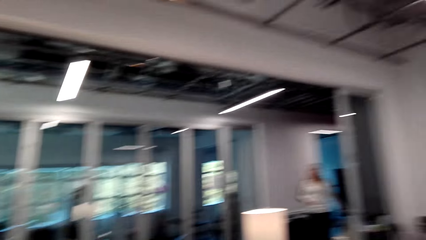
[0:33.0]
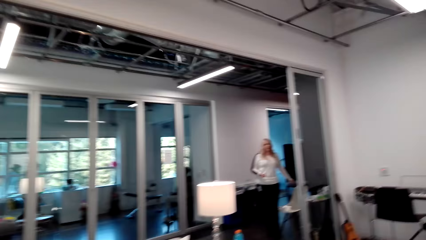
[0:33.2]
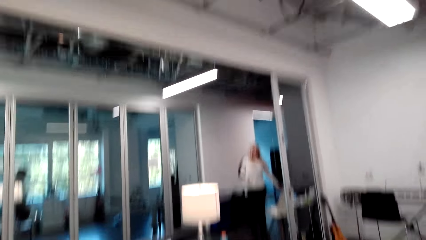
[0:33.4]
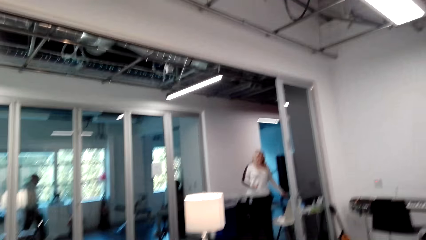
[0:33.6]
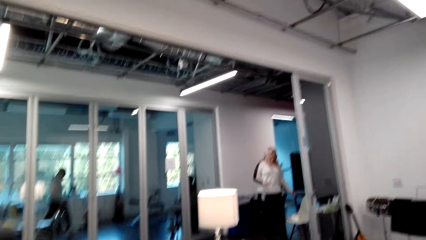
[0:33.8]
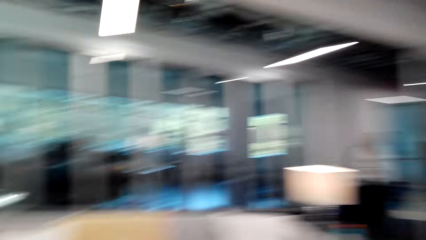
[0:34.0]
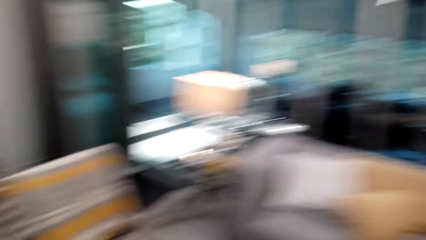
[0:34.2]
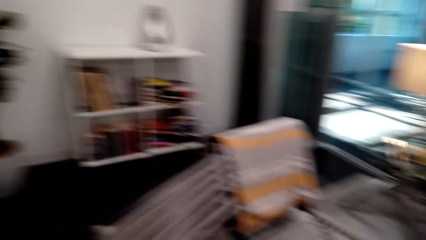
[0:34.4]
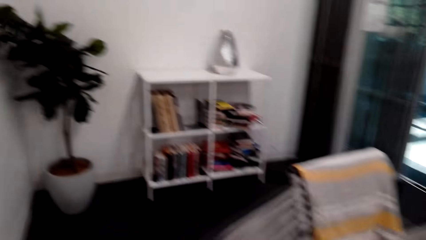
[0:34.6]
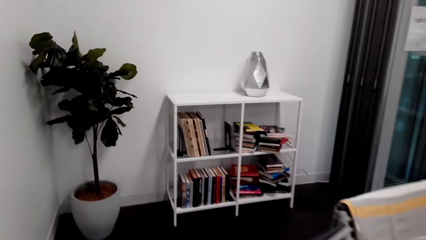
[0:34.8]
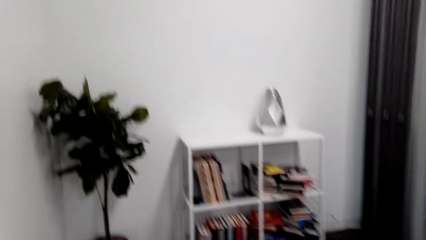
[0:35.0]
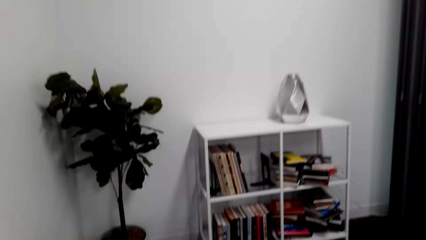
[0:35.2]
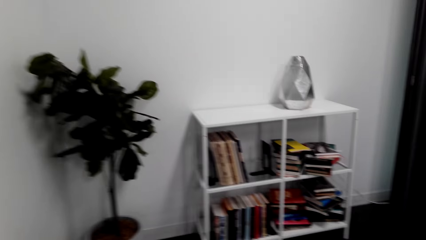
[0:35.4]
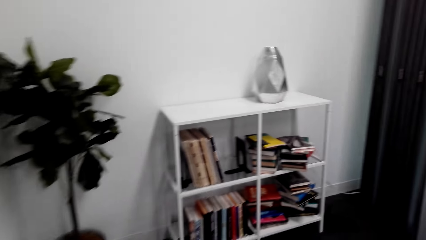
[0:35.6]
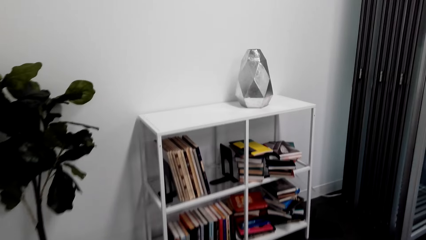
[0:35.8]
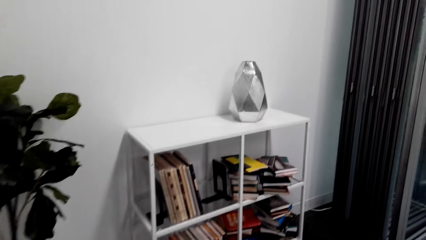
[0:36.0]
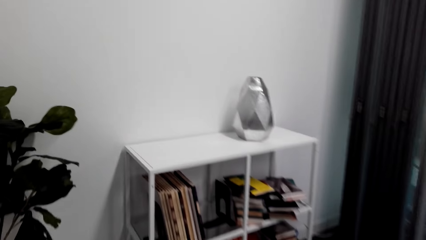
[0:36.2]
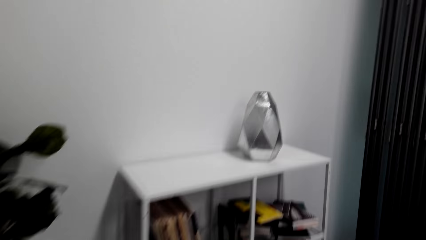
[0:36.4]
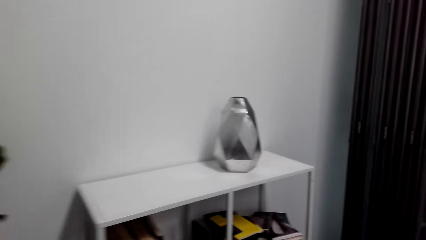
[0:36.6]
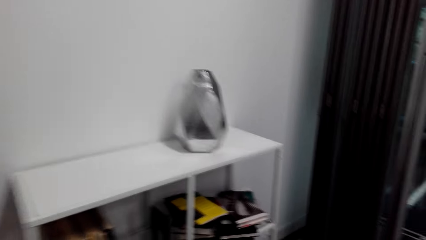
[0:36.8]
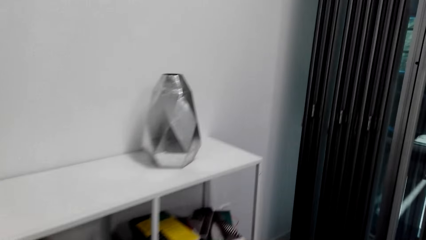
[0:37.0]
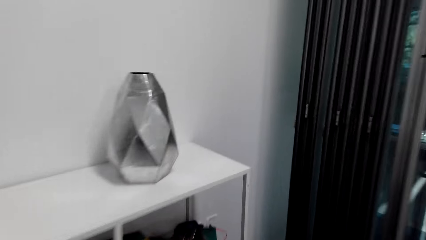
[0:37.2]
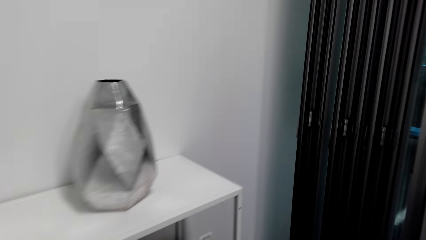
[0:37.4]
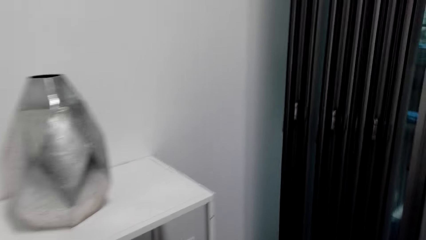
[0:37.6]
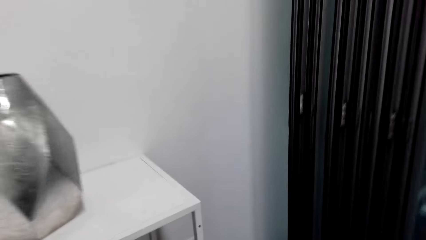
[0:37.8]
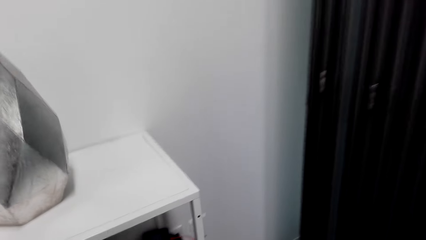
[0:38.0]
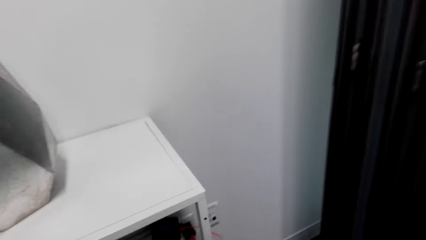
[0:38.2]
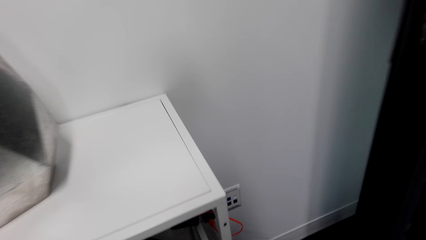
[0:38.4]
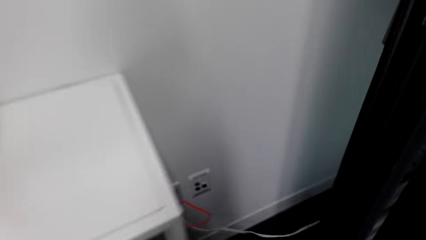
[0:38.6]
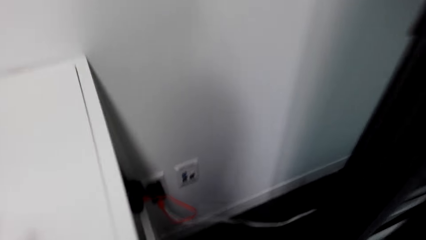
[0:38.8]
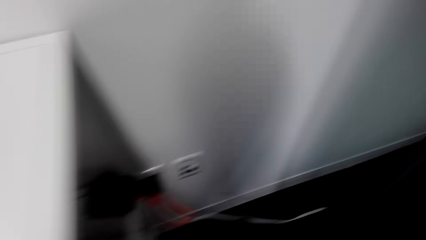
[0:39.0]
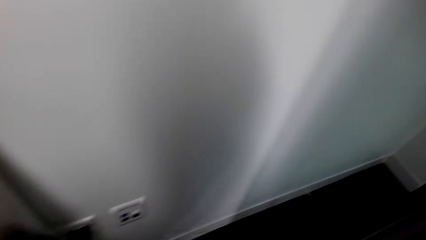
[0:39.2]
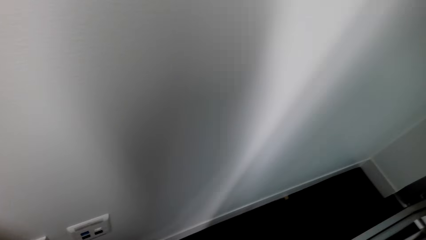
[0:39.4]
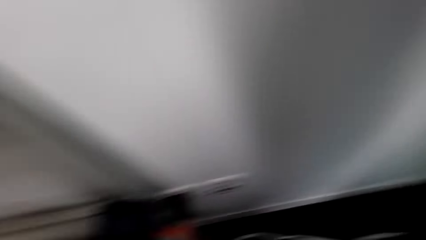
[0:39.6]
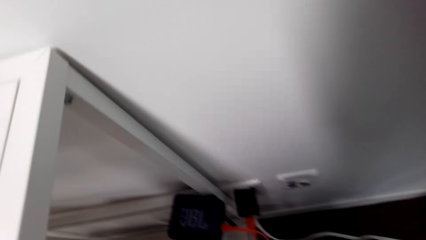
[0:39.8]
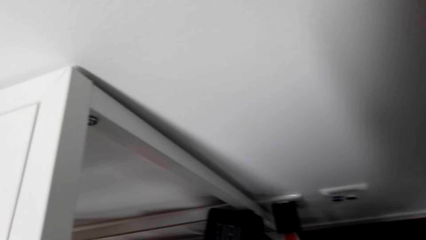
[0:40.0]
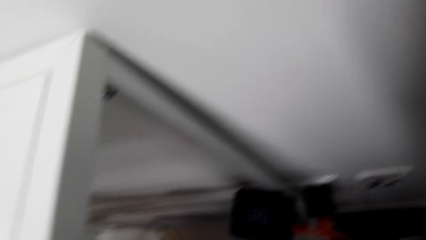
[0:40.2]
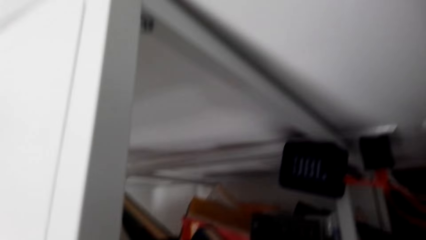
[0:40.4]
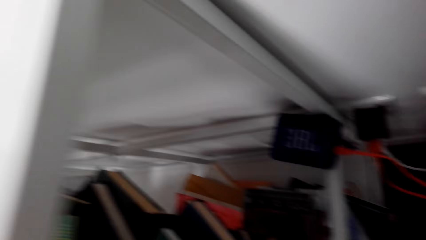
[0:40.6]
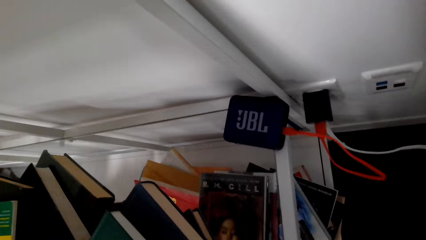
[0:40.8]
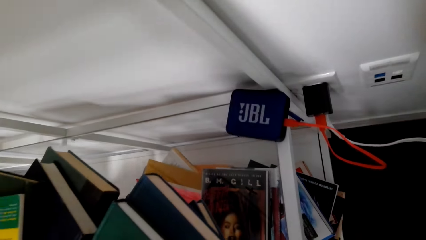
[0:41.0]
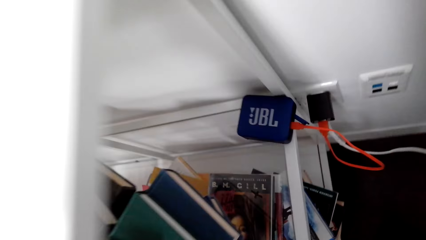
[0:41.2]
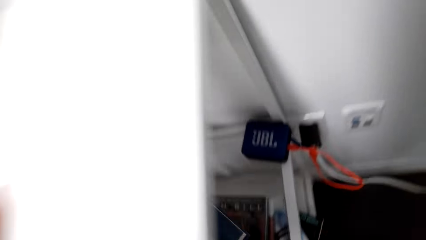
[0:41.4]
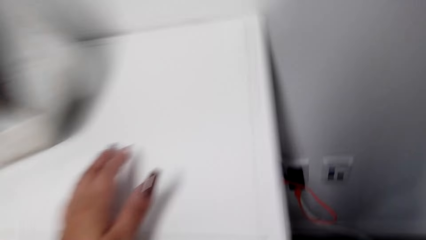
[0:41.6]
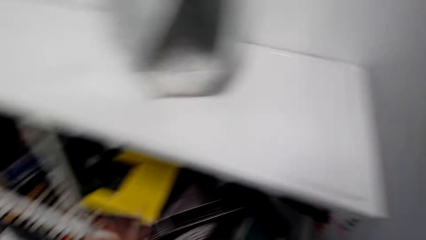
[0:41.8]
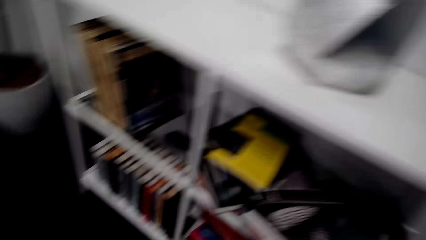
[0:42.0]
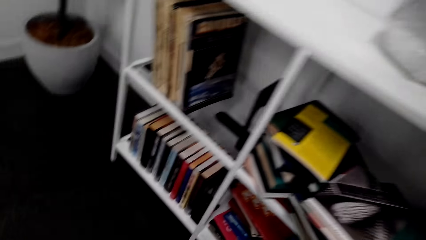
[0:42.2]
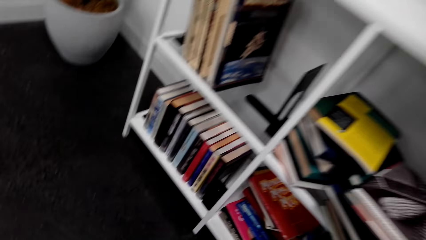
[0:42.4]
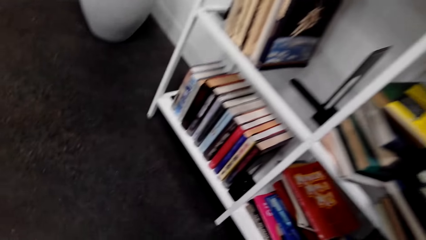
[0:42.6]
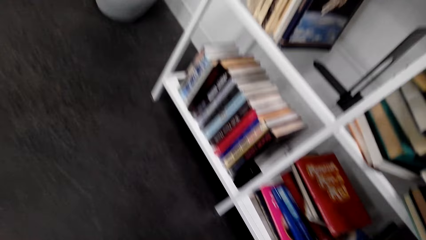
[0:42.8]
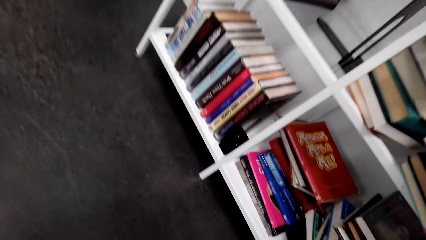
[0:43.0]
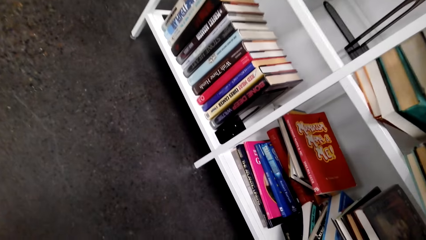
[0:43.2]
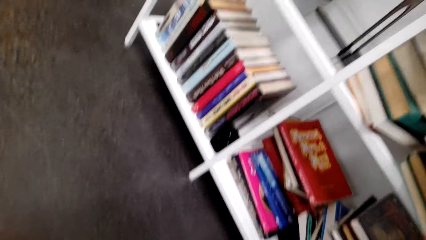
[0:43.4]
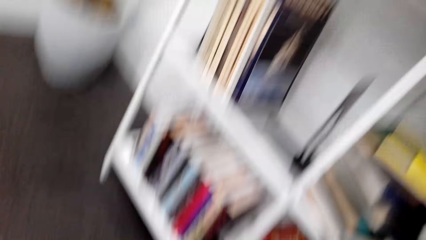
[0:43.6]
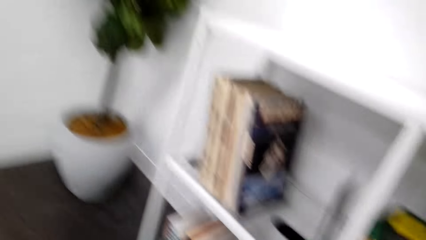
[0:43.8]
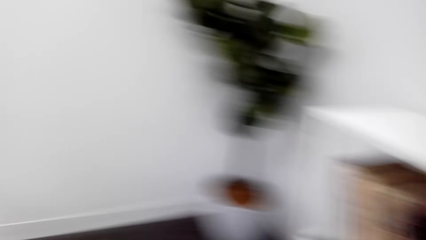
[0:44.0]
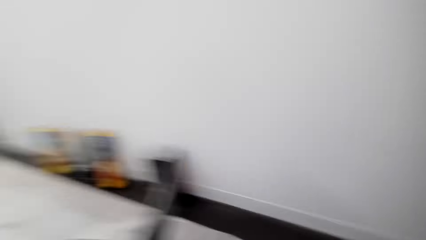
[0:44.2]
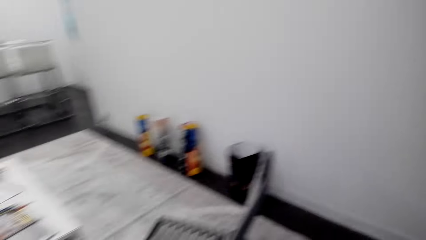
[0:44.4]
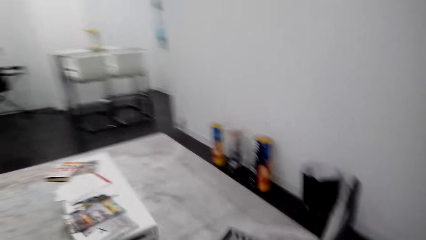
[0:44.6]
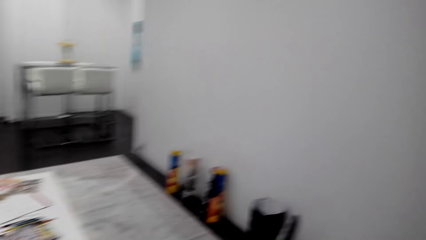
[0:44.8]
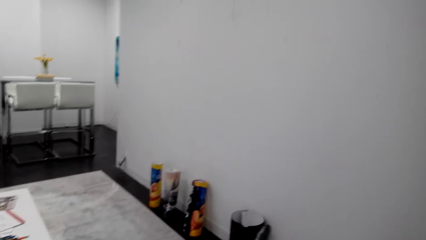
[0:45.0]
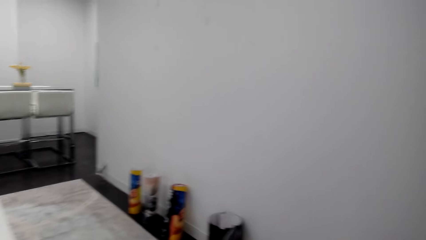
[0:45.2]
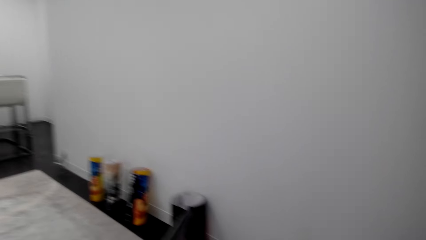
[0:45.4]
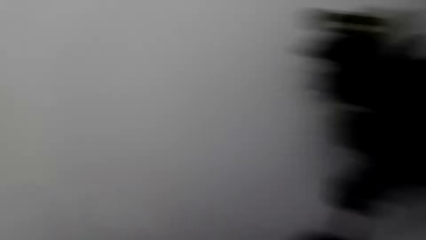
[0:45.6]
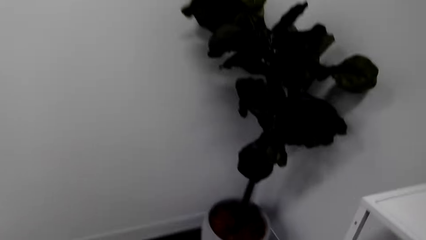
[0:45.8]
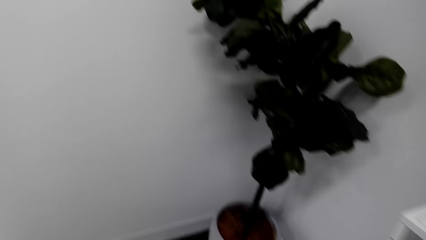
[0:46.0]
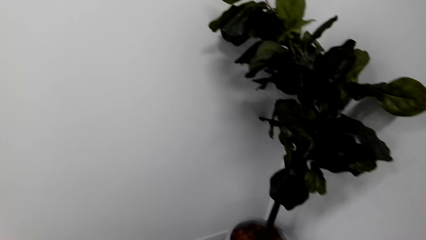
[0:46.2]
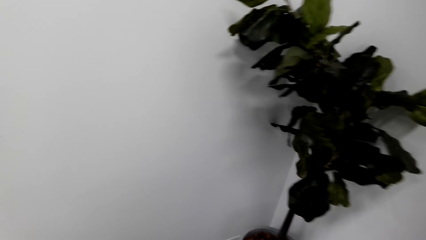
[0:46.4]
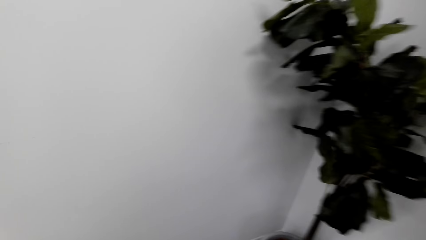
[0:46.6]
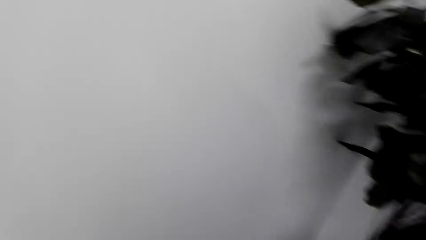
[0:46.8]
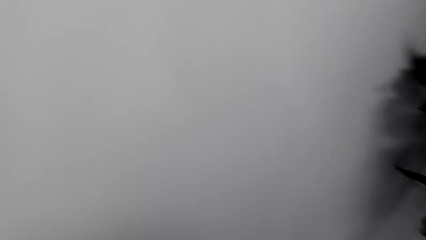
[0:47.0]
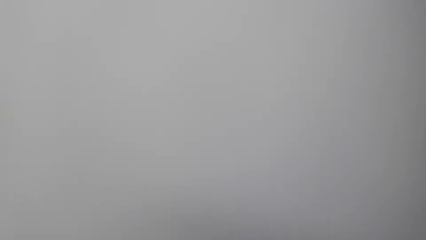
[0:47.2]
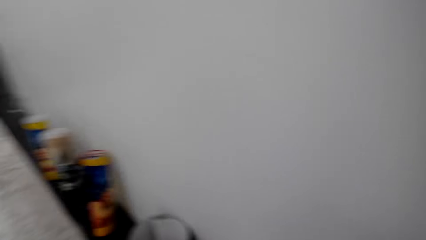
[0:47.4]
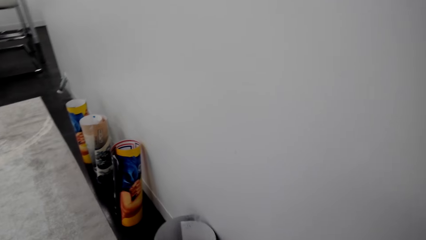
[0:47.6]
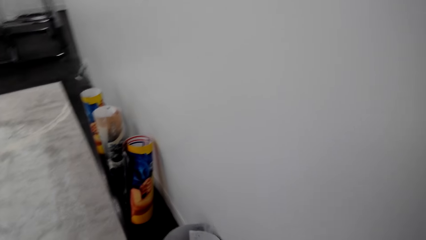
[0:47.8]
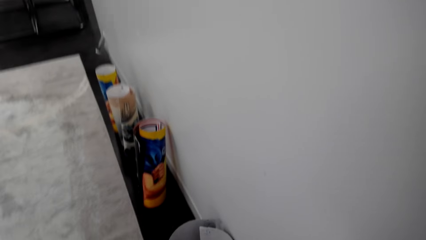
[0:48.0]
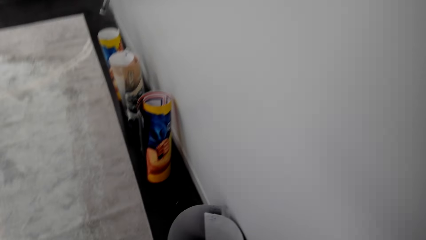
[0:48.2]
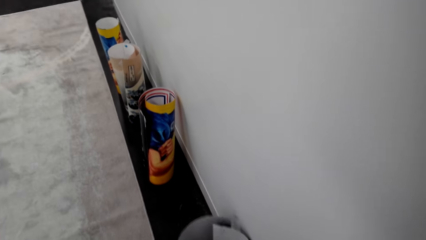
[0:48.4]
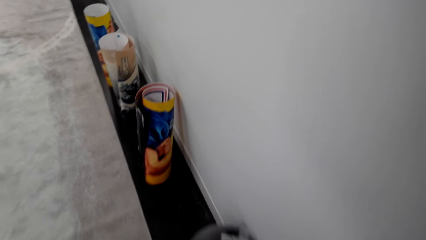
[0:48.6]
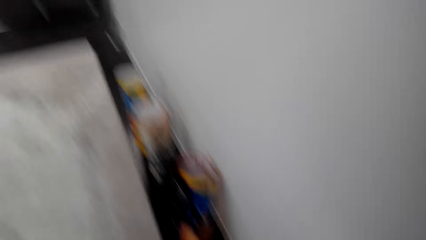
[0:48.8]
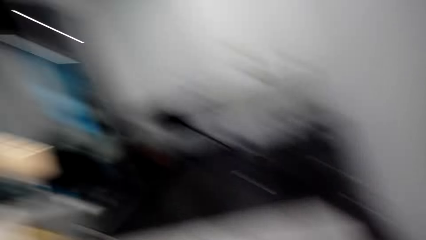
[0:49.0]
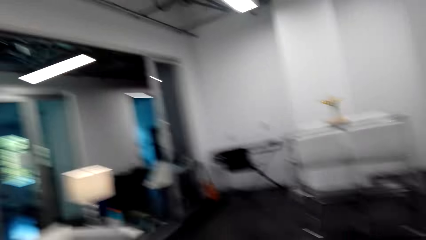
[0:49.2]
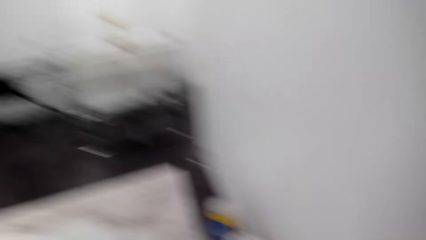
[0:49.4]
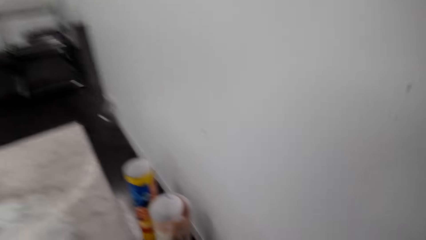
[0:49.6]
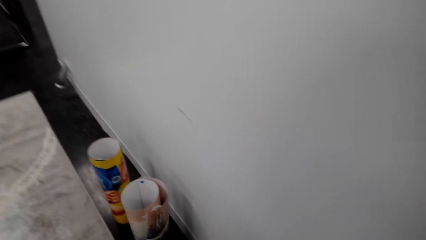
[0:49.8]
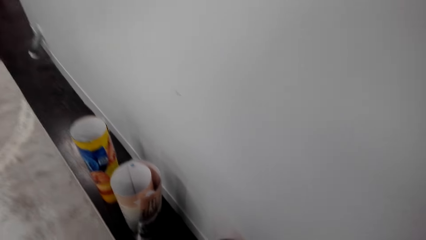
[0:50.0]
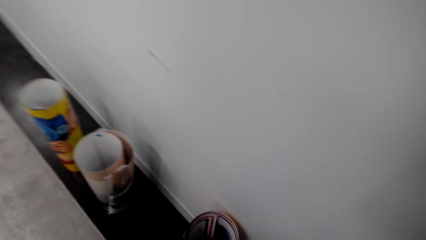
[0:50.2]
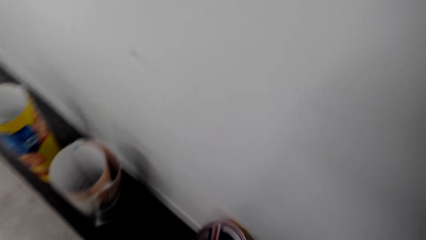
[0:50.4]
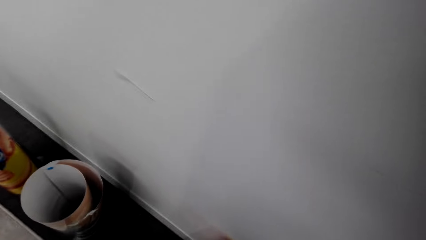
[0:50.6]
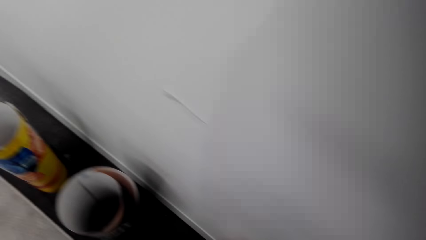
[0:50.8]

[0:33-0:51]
The camera wearer touches the table. They look under the table. They look around the house and walk around the house.
